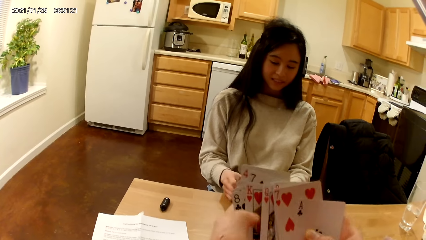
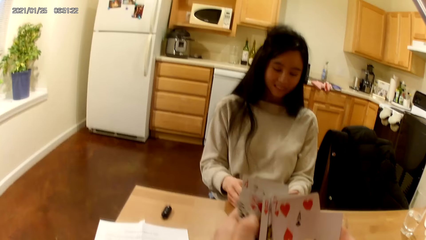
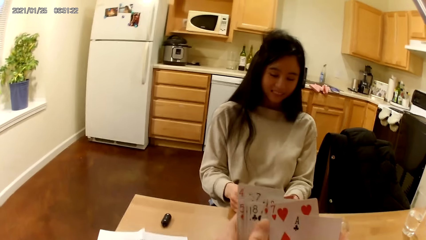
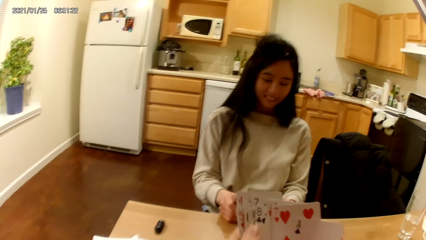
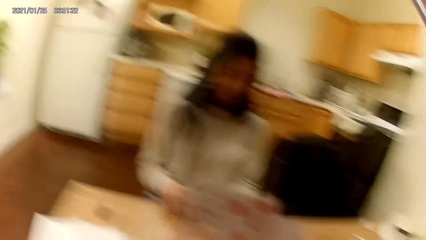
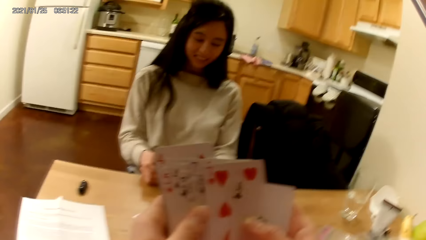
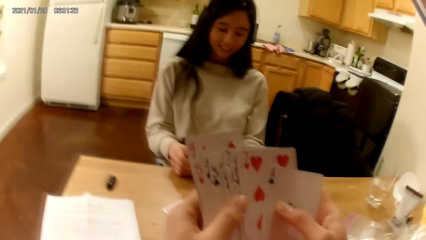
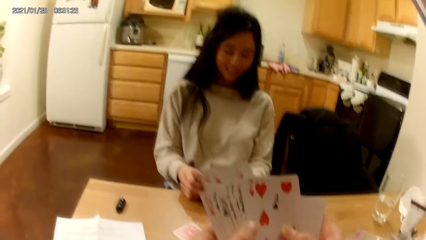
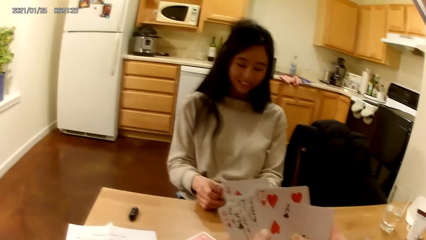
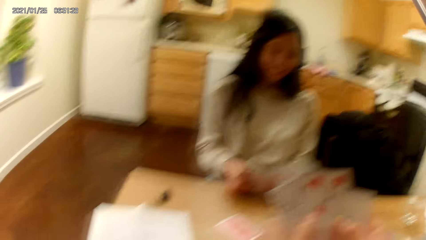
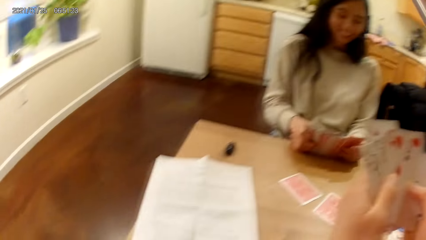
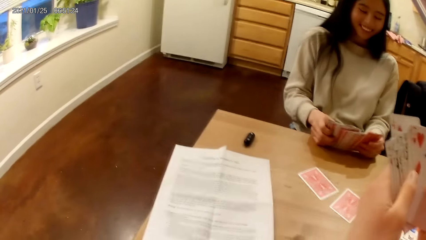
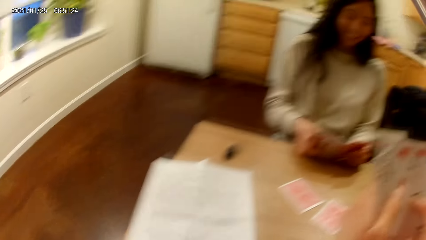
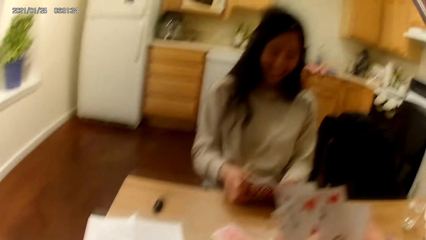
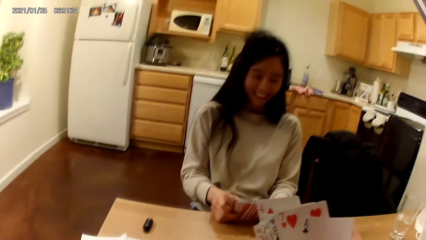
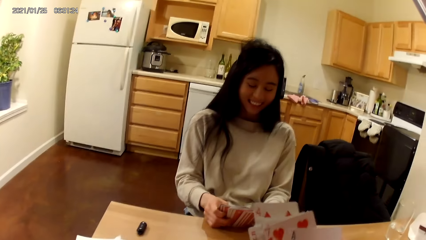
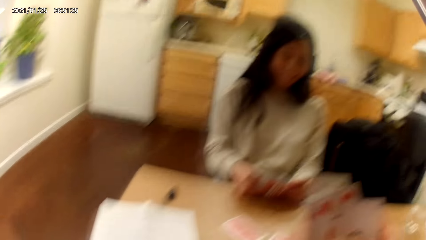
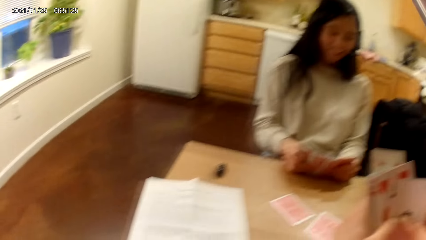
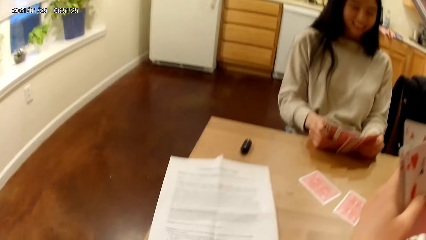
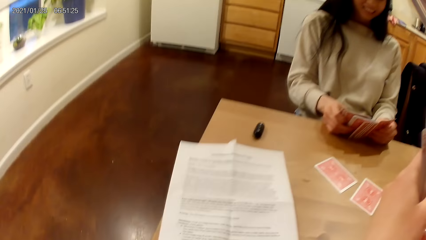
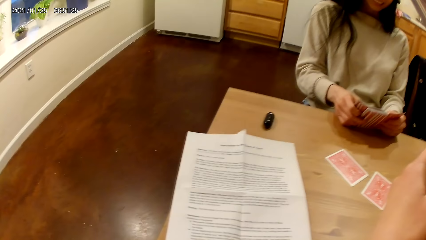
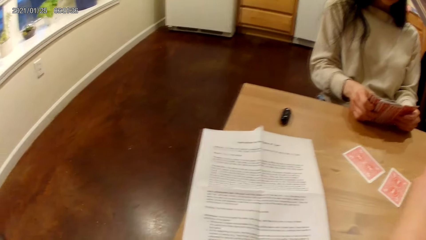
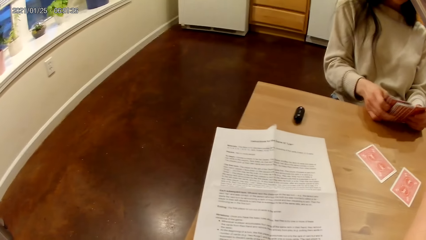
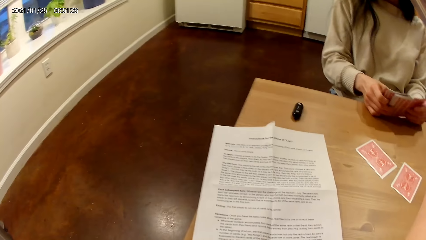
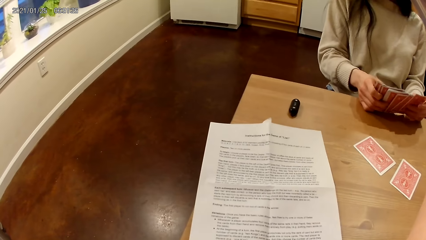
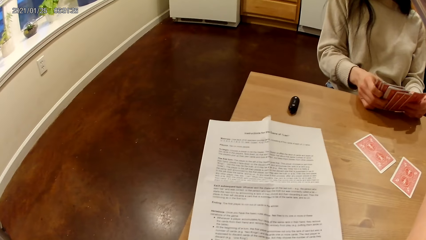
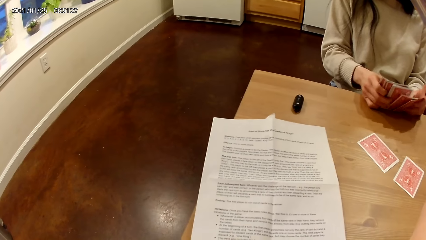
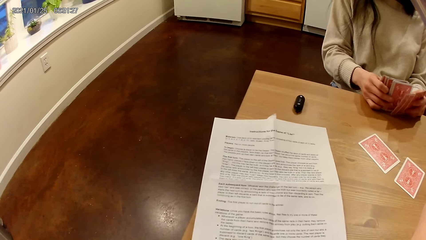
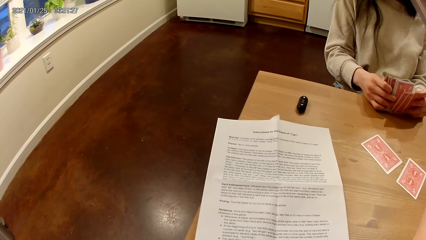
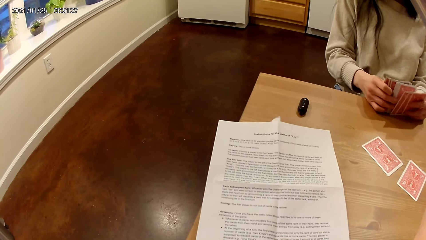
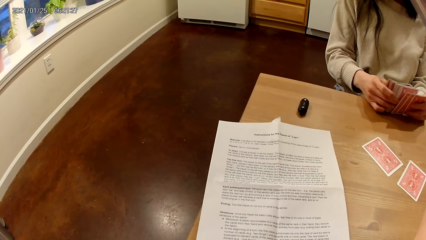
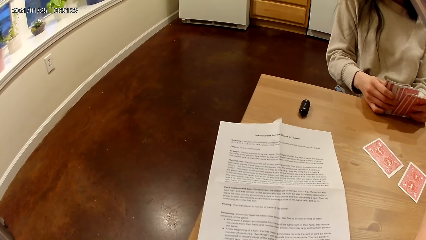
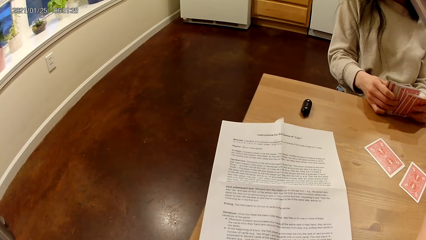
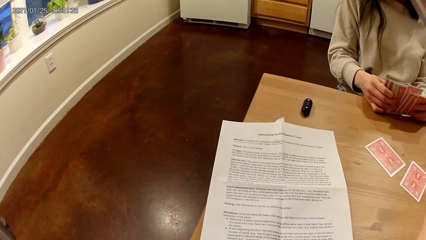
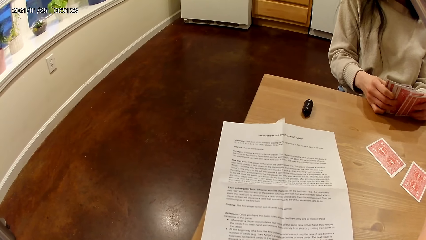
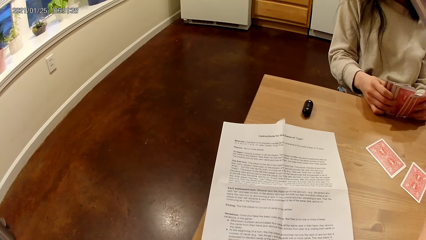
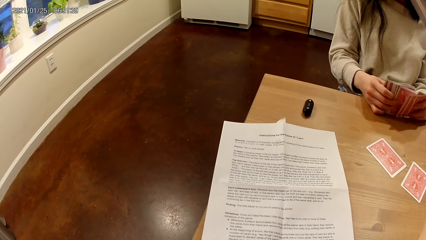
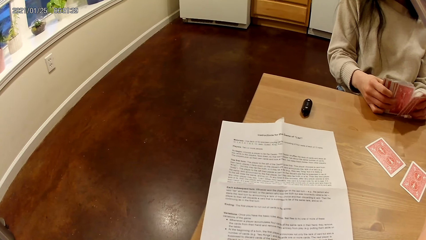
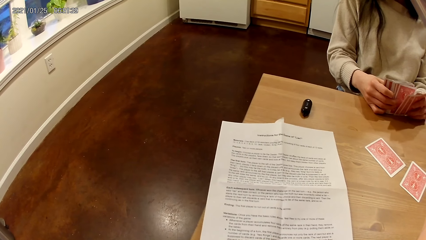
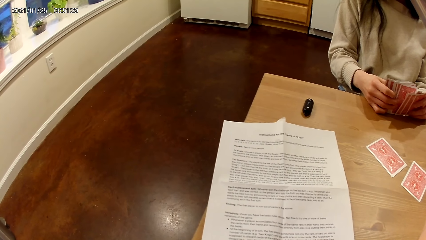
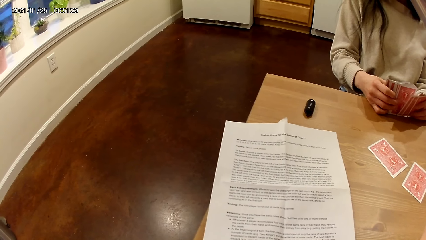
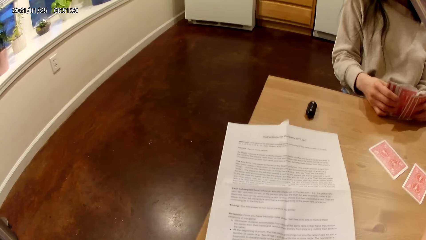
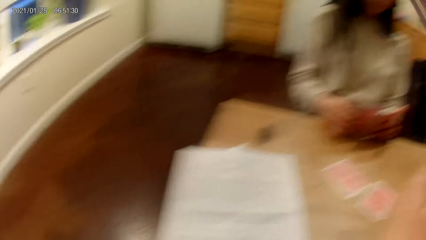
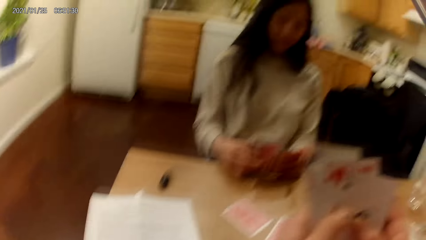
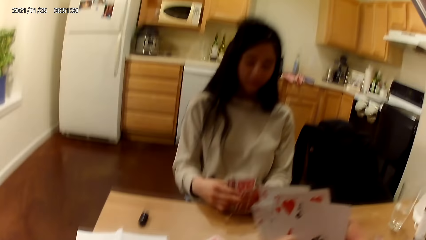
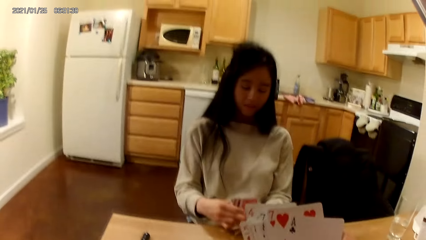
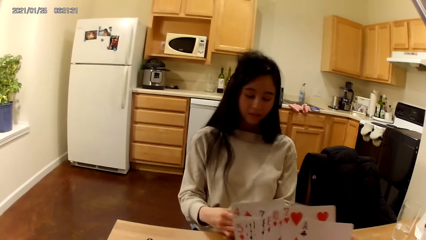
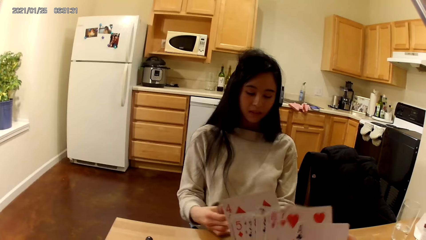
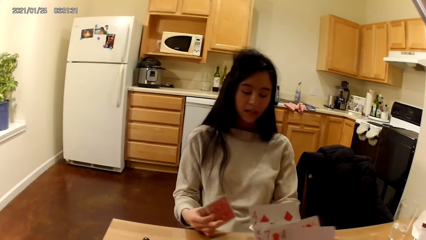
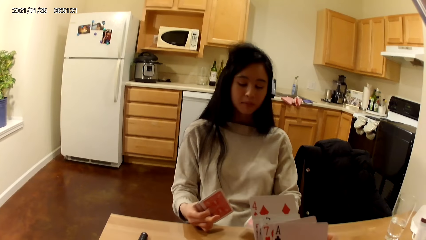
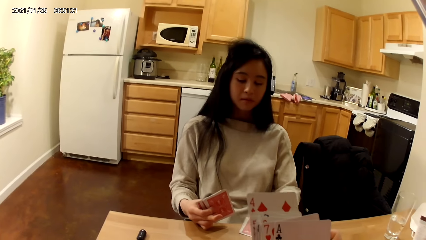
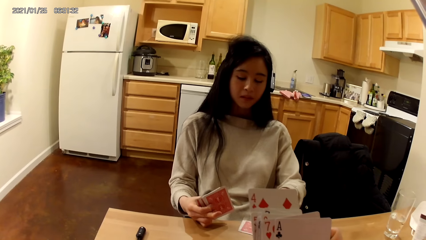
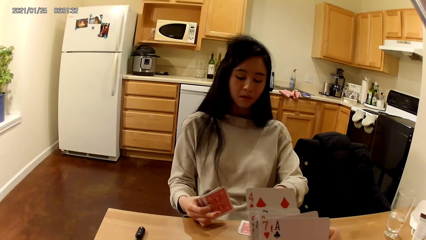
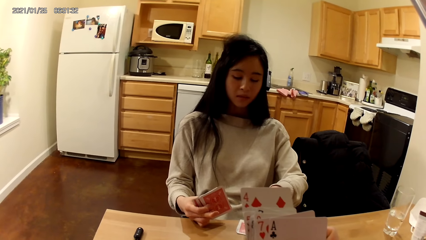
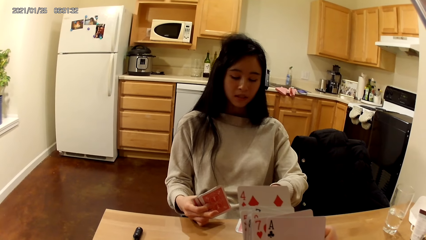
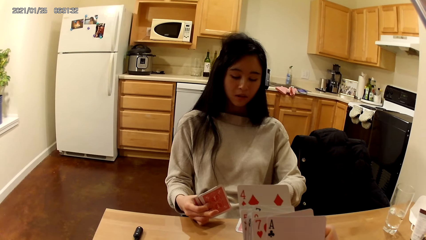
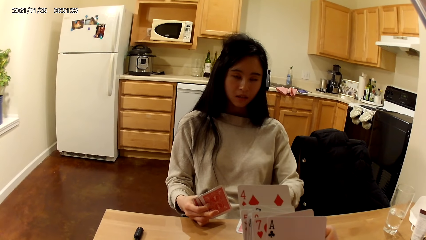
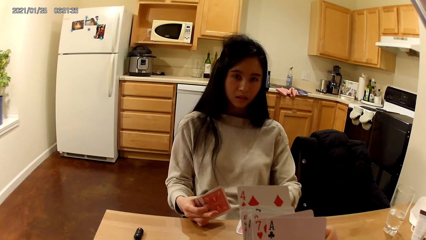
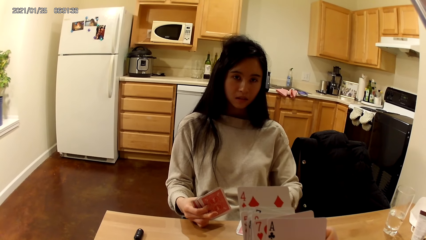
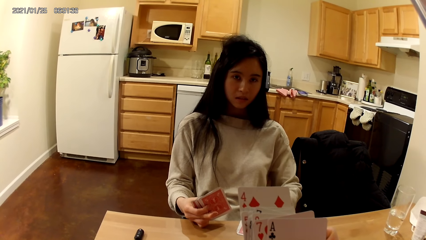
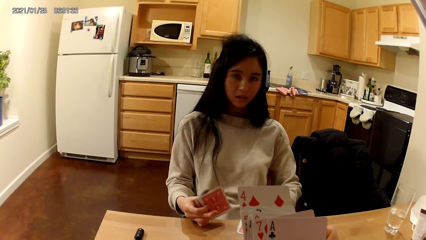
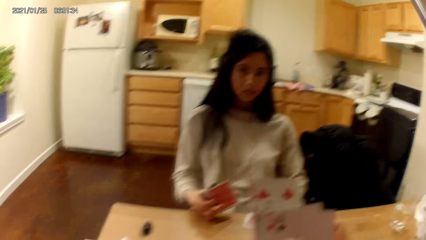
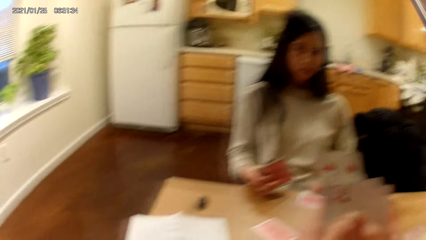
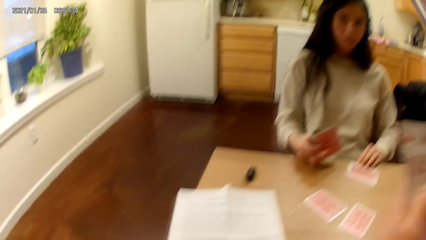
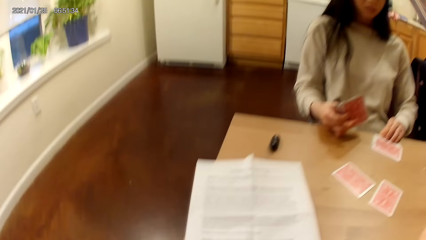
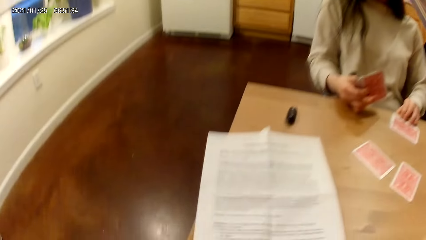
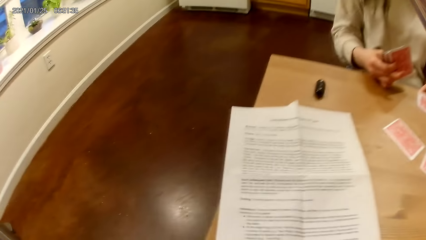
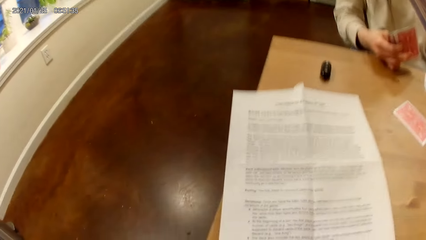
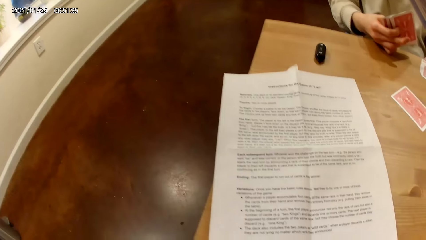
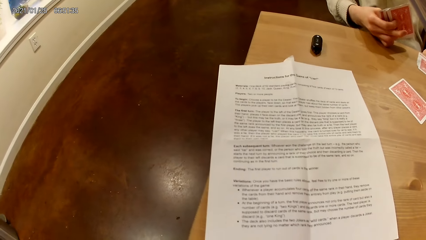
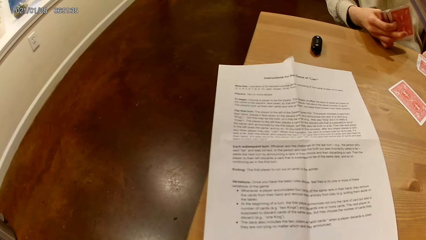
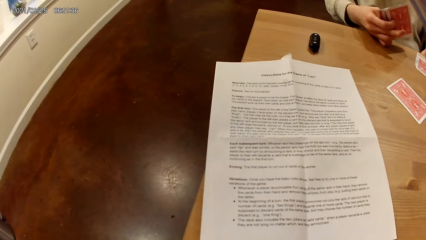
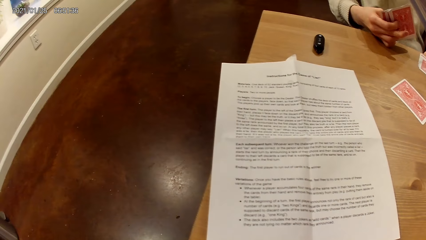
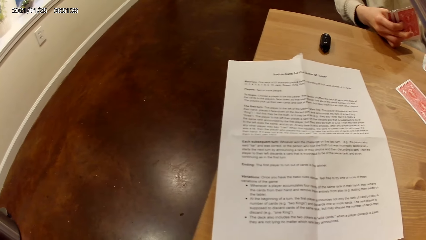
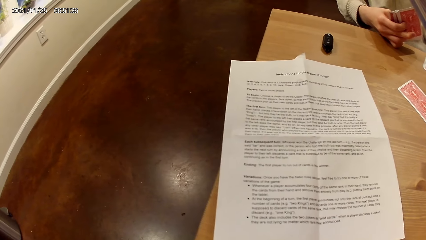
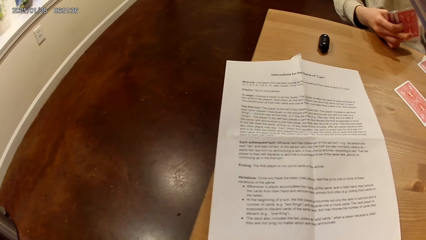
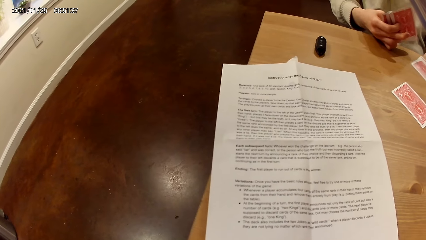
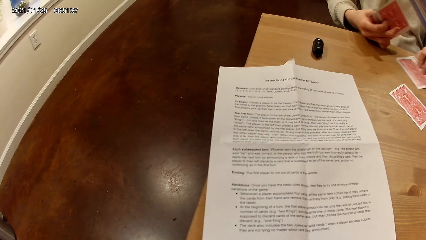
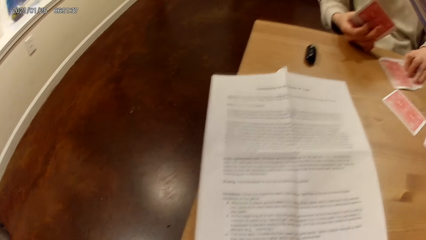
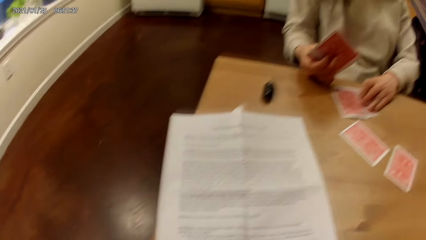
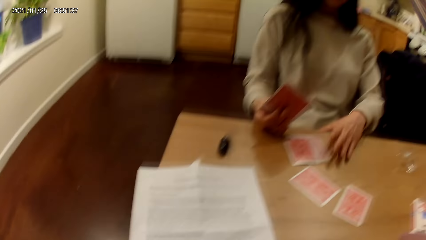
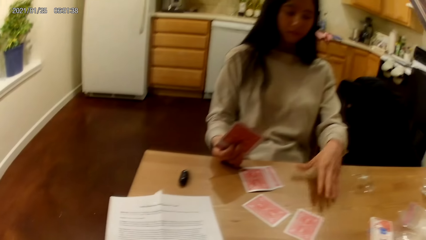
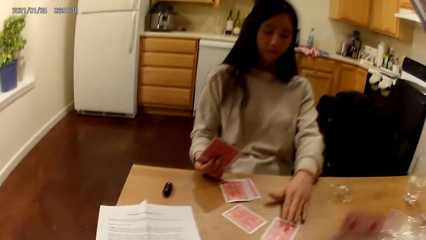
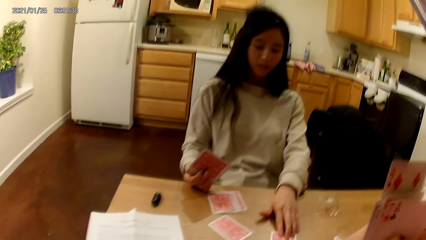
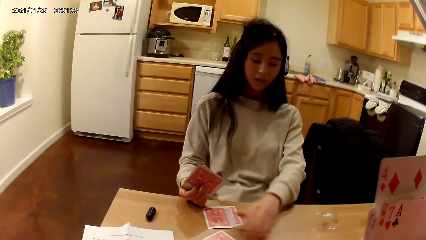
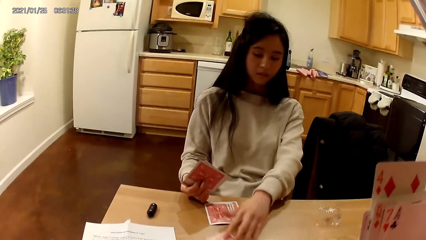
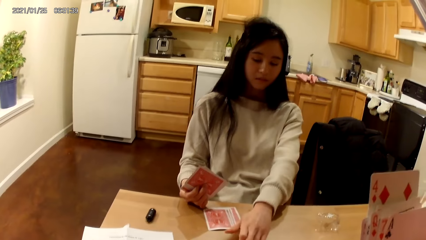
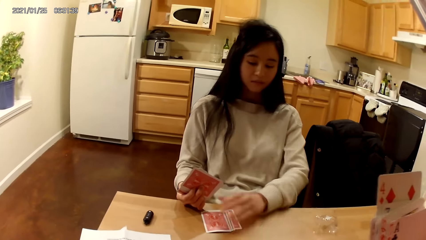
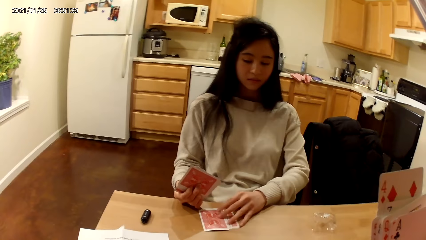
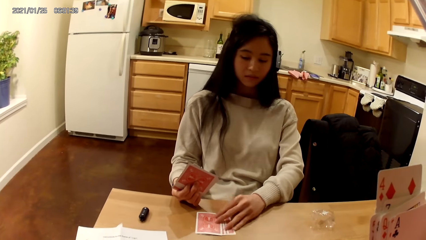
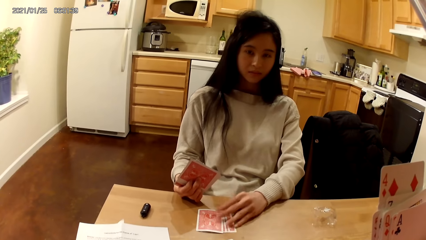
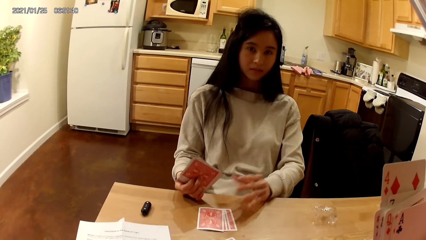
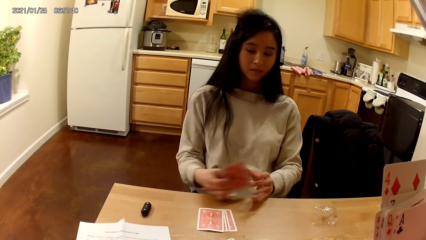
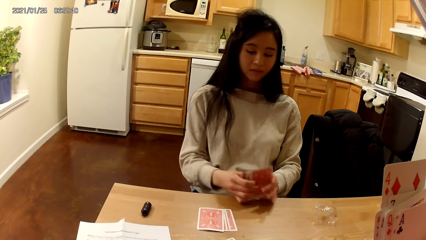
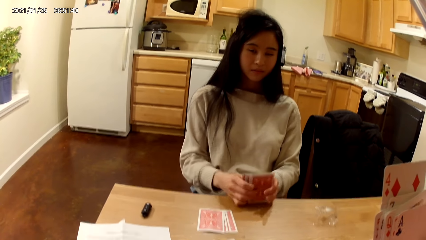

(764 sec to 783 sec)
The camera wearer holds the deck of playing cards face up to her with both hands. The woman arranges the cards and places some playing cards on the table face down with her left hand. The camera wearer holds the cards. The woman touches the face down playing cards on the table with her left hand, slides the face down playing cards on the table with her left hand, touches the face down playing cards on the table with her left hand, moves the cards on the table, and holds the deck of playing cards face up to her with both hands.
